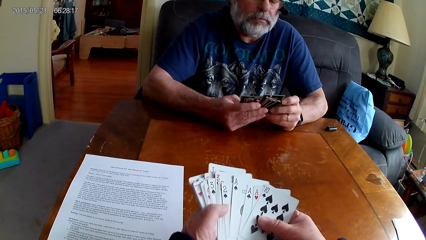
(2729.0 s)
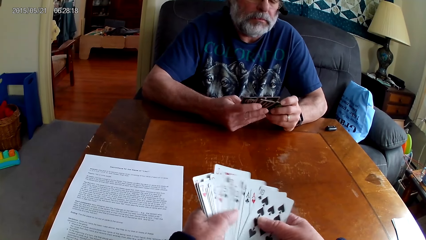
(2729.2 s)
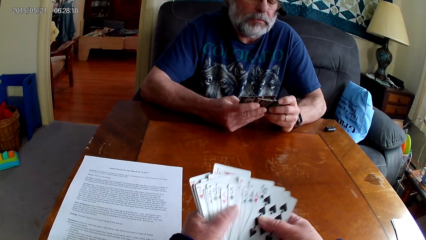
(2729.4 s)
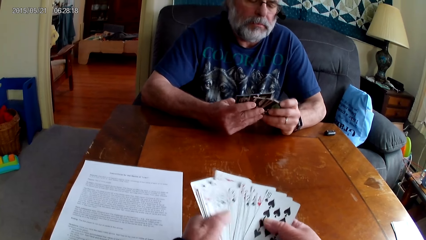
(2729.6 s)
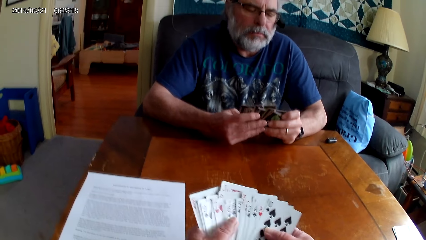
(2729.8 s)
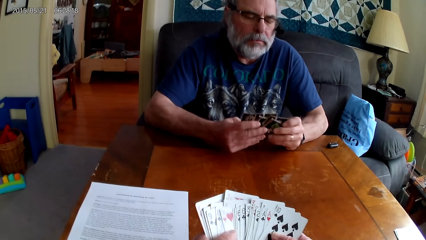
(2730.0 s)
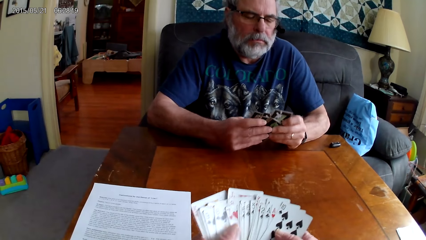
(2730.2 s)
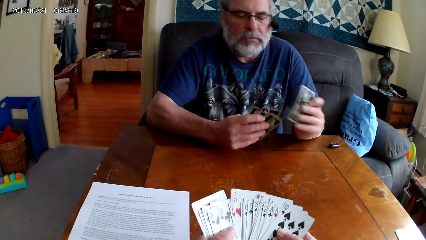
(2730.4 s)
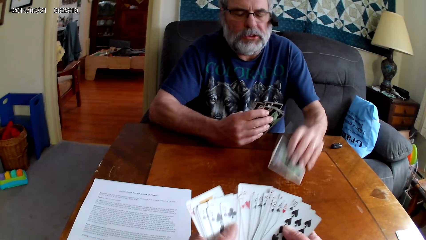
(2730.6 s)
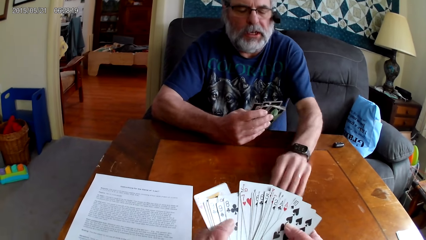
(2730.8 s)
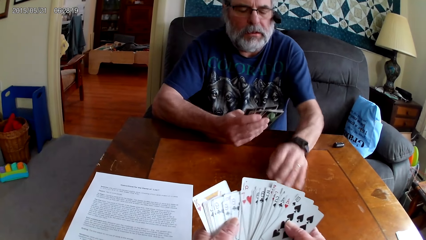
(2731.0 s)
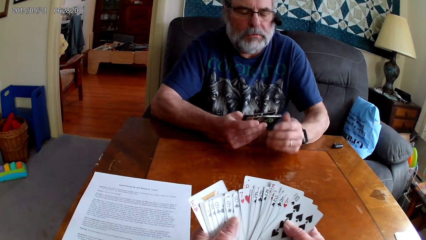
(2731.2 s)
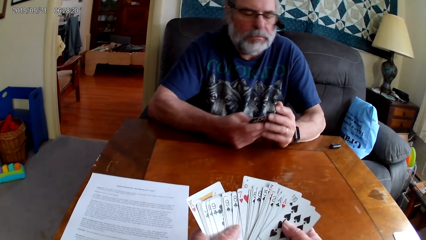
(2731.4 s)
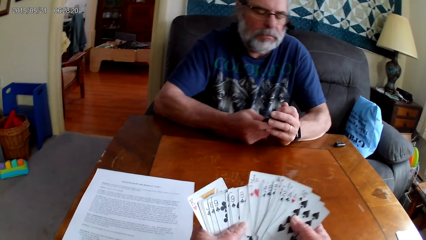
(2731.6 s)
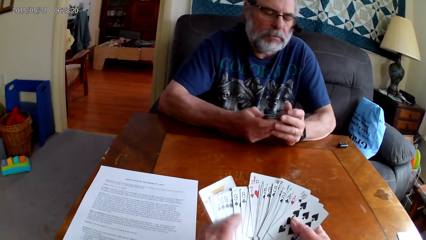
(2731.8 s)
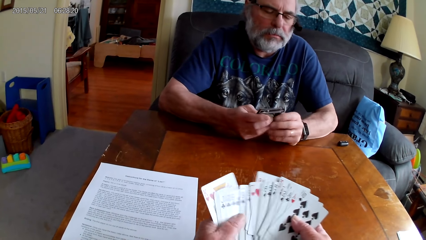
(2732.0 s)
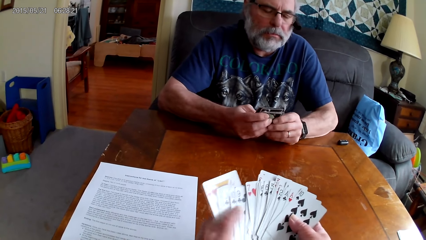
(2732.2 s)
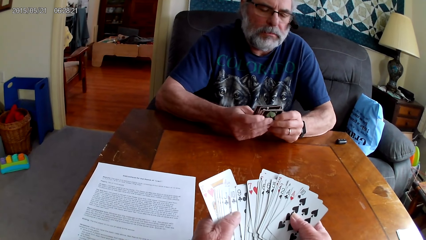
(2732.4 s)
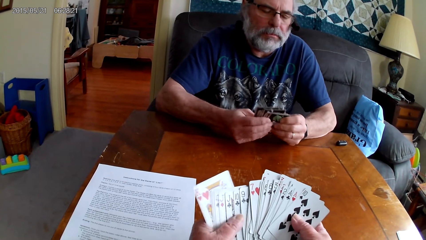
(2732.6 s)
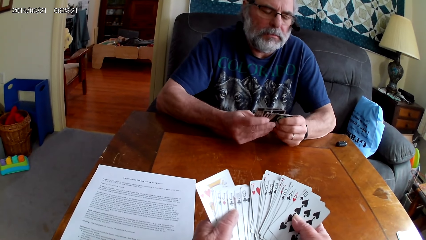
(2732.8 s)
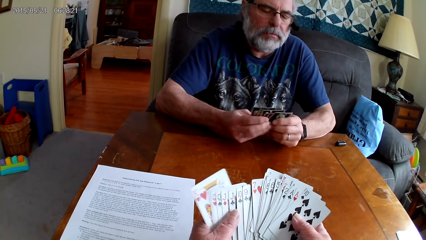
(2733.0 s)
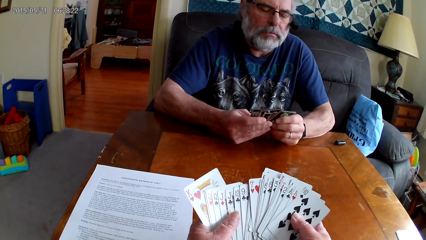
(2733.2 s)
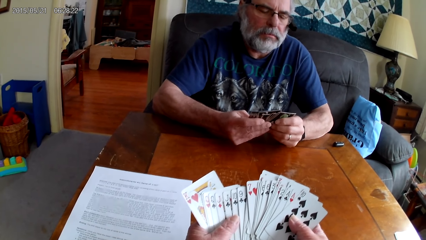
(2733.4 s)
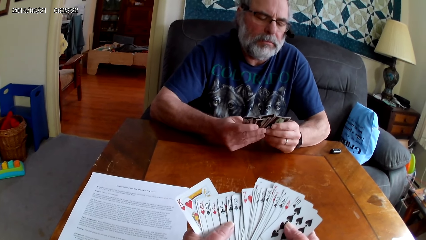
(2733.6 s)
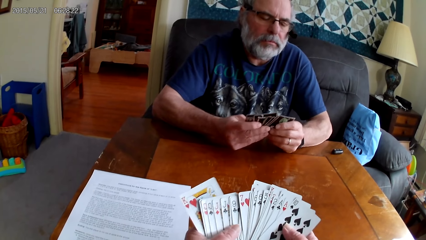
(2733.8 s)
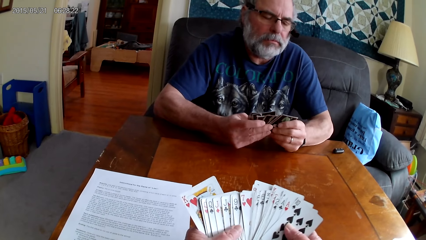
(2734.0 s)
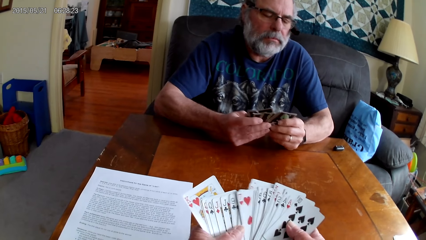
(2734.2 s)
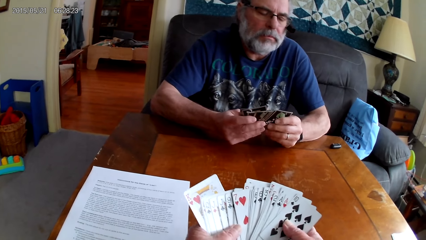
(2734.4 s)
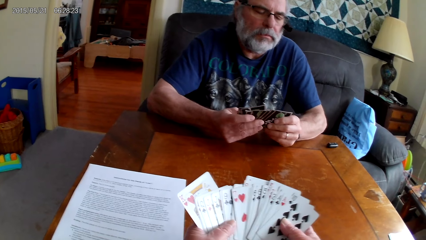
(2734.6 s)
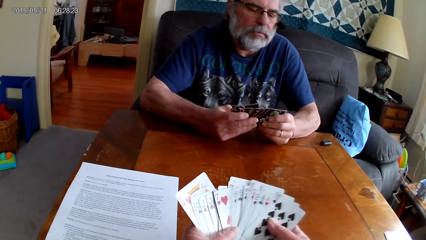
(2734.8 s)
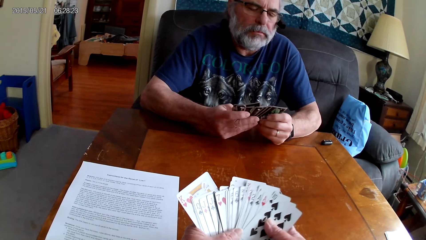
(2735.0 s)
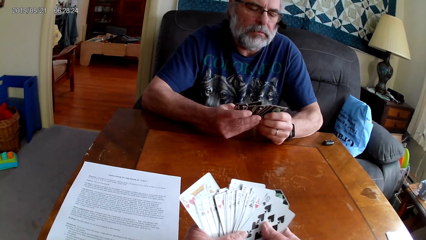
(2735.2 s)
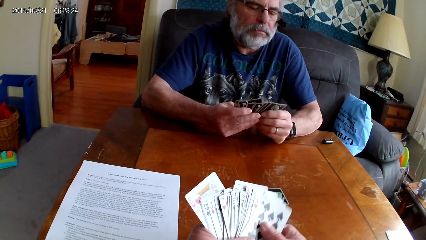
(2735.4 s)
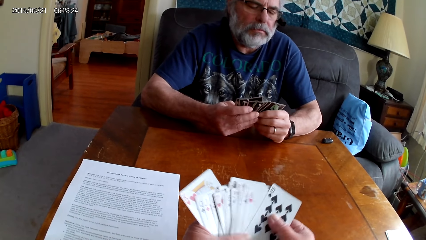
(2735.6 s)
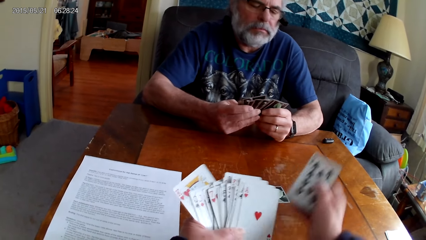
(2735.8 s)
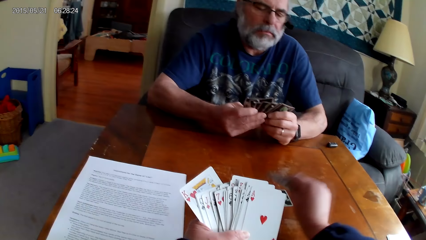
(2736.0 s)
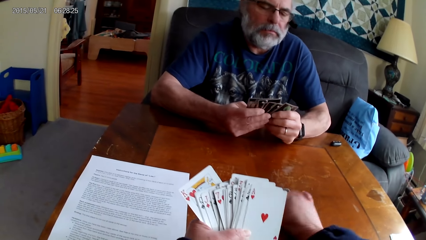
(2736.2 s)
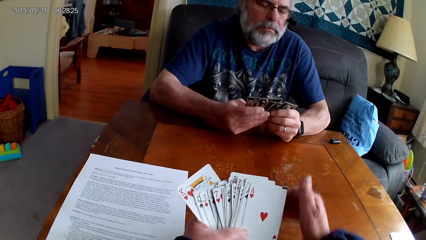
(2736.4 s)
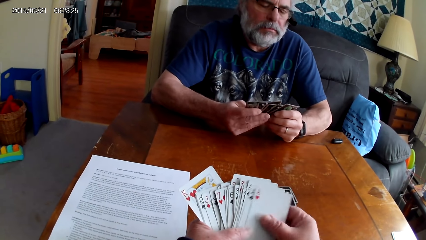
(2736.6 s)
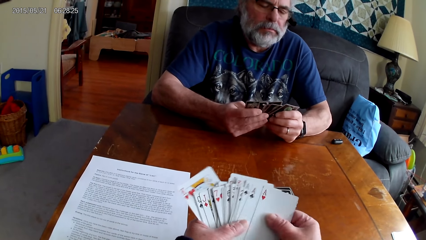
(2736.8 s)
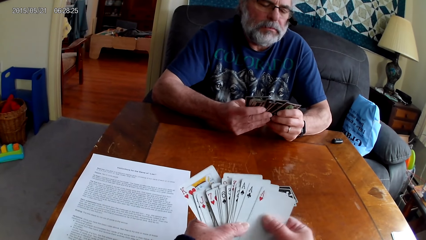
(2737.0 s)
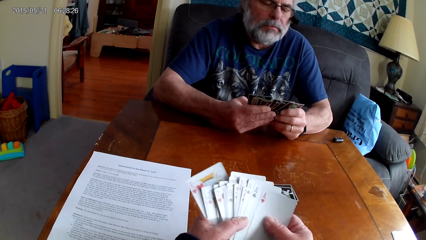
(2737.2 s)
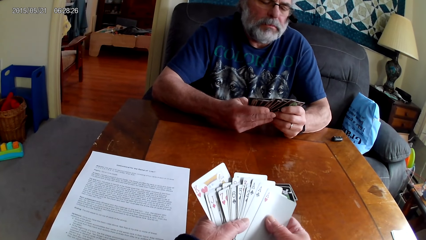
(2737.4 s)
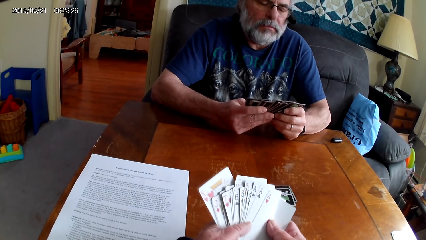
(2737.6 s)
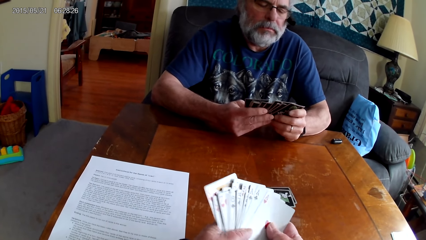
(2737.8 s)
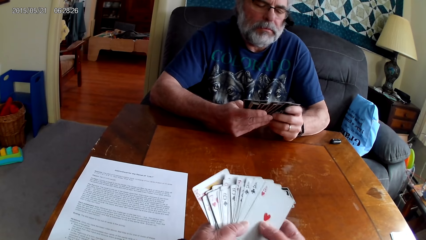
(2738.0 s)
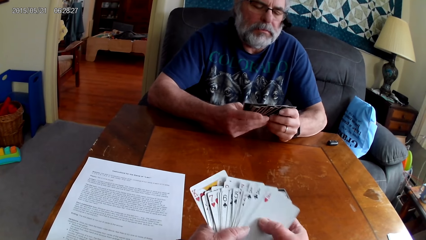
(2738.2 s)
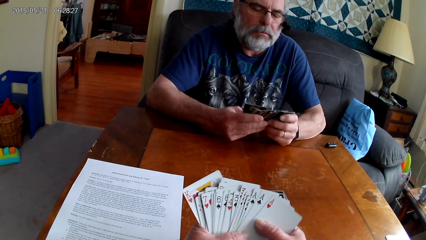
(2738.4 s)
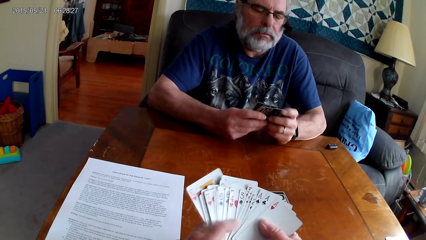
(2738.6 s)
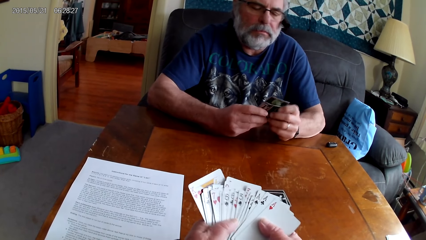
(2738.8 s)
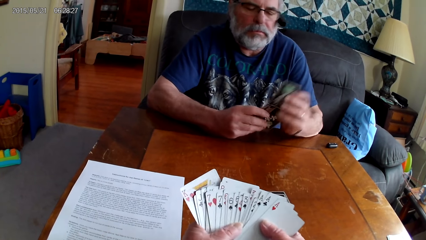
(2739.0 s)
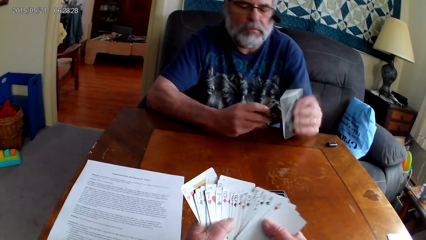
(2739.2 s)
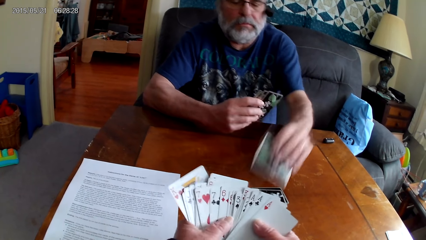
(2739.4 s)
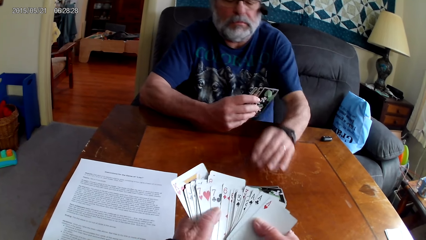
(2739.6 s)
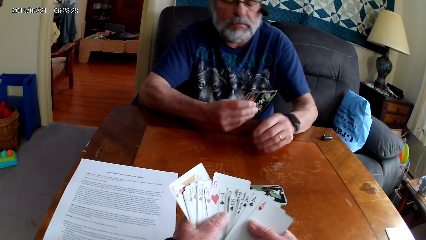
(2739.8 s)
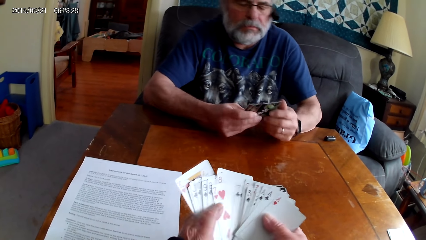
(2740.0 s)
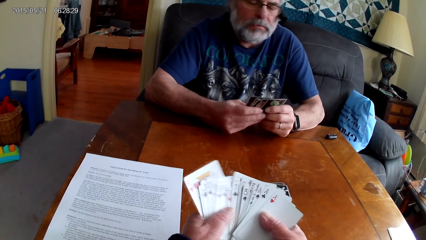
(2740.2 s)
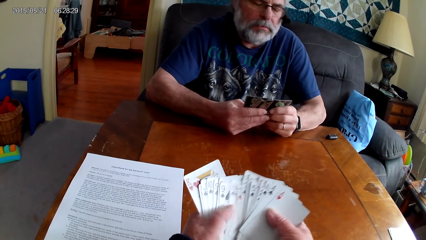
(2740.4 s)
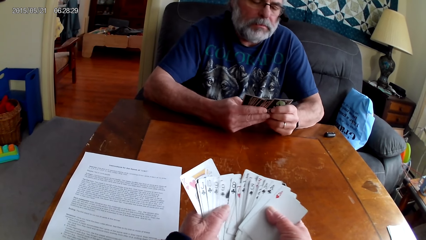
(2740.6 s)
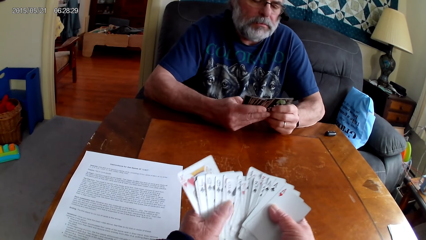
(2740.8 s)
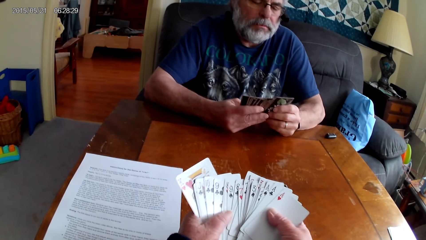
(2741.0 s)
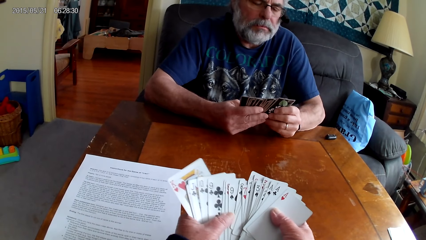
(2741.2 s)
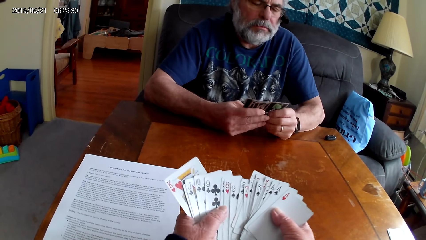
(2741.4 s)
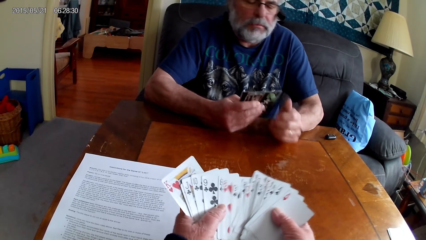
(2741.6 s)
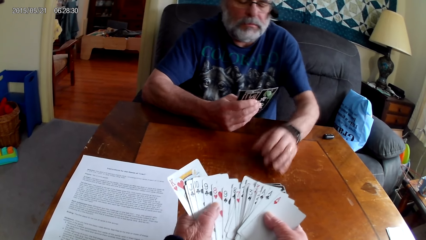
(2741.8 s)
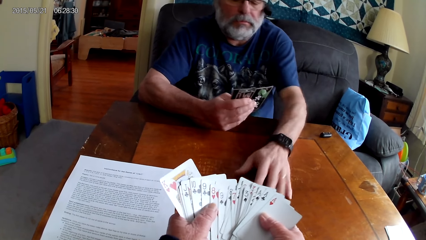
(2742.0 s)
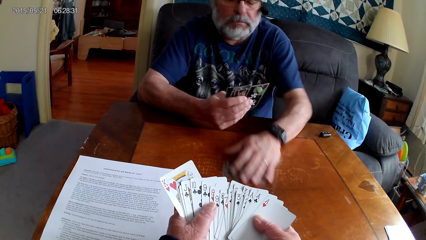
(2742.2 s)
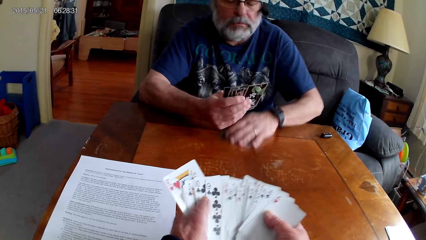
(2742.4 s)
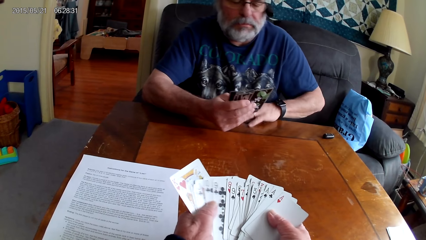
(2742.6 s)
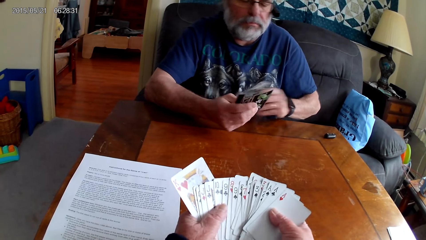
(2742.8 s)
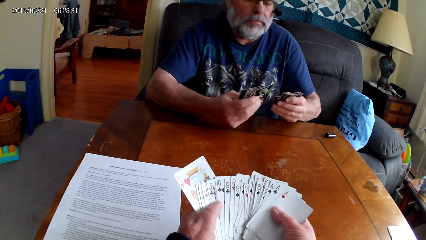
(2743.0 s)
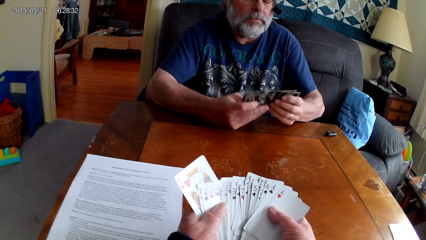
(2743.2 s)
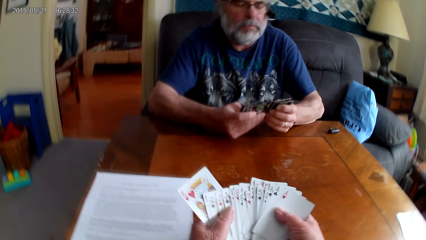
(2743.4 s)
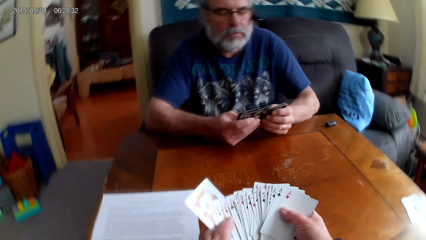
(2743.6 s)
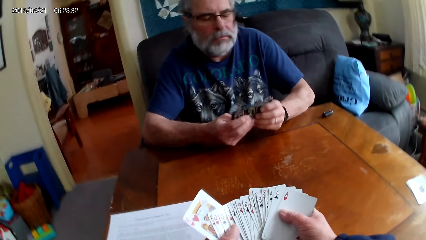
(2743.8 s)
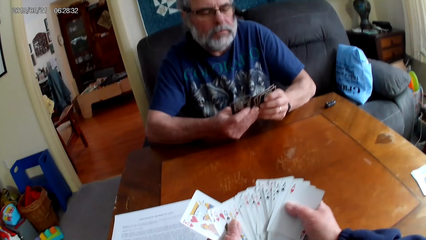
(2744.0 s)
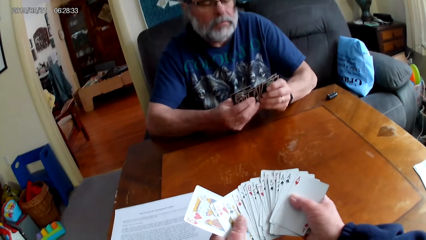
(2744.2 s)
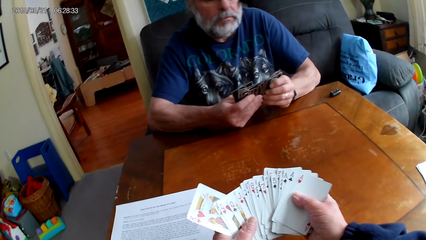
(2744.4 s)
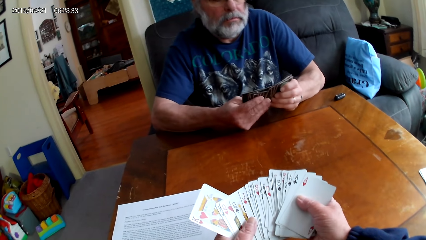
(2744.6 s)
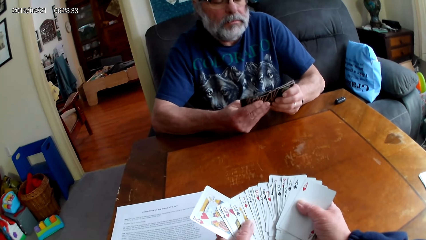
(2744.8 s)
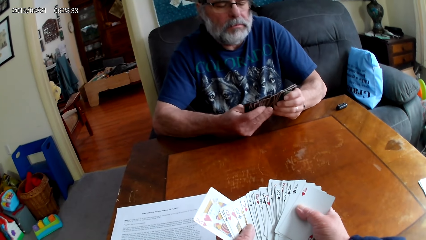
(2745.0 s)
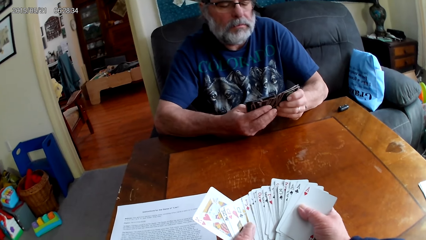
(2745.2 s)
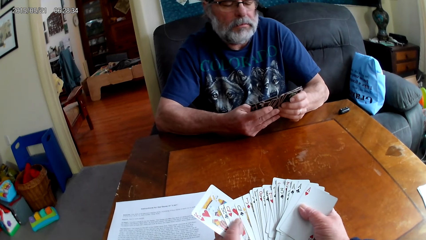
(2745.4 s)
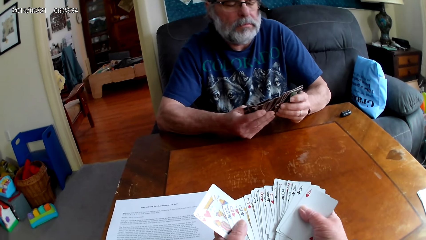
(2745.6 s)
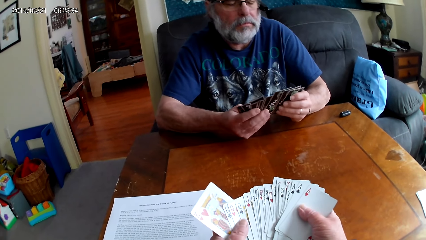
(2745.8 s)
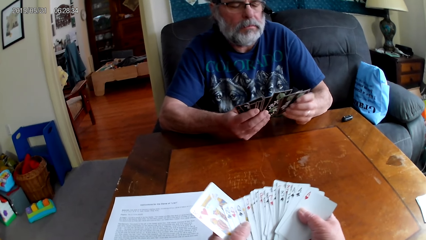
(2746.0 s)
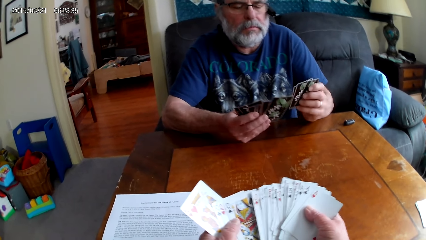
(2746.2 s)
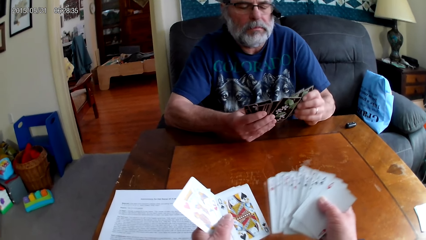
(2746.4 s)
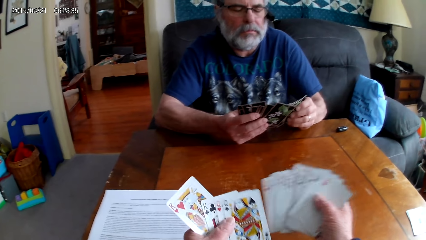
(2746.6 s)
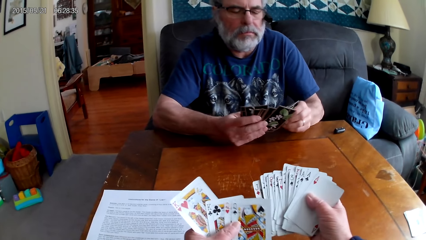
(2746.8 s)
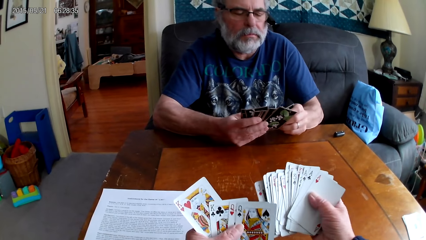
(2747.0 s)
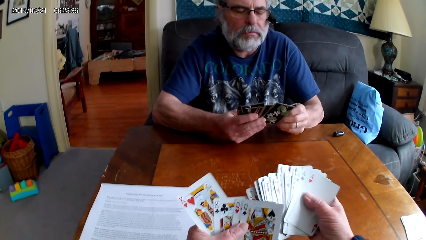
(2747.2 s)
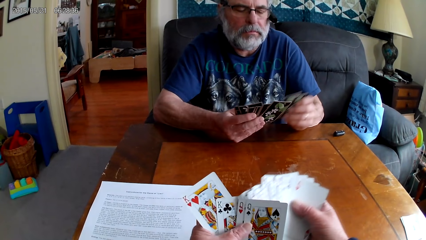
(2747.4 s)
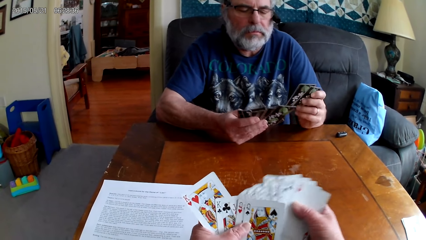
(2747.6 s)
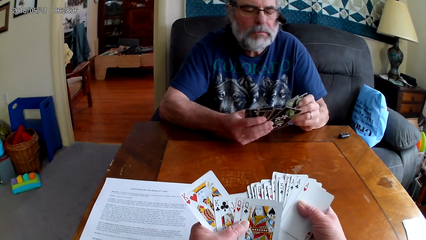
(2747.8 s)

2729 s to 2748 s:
The camera wearer puts the playing cards on the table. A man places a card on the table and spreads out the card. The camera wearer spreads out the cards. The man holds the playing cards with her hands. The camera wearer holds the playing cards with his hands. The man puts the playing card on the table. The camera wearer places the card on the table. The man spreads out the card. The camera wearer spreads out the cards and holds the playing cards with his hands. The man holds the playing cards with her hands and puts the playing card on the table. The camera wearer spreads out the cards. The man spreads out the card. The camera wearer holds the playing cards with his hands and picks up the playing cards on the table. The man slides the cards over. The camera wearer spreads out the cards. The man spreads out the card. The camera wearer holds the playing cards with his hands.
